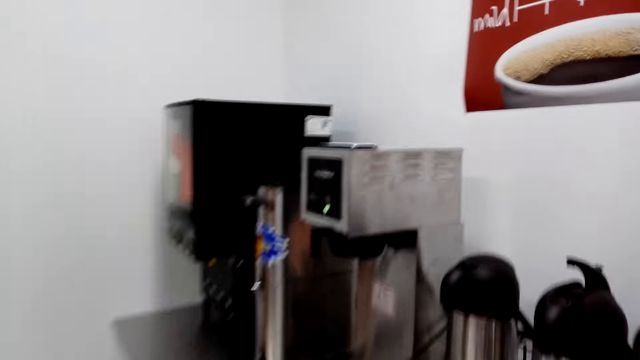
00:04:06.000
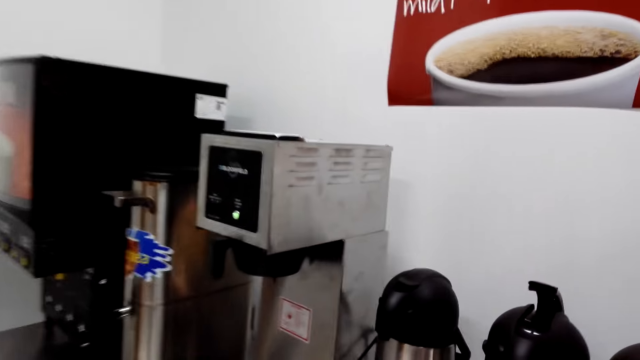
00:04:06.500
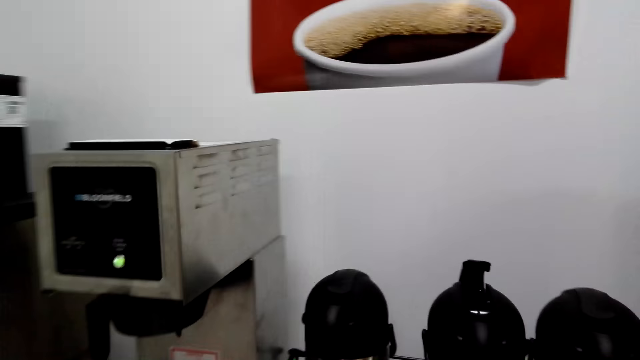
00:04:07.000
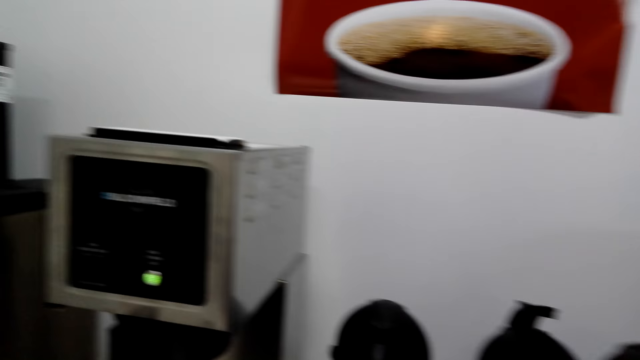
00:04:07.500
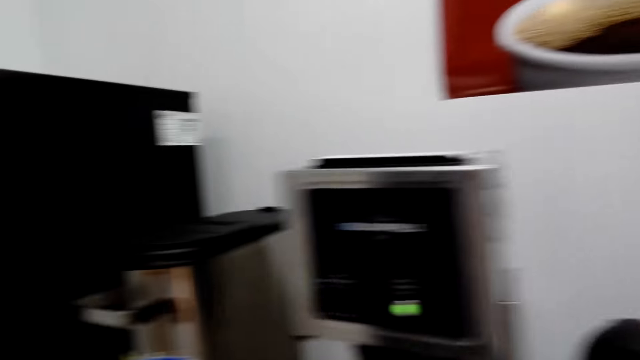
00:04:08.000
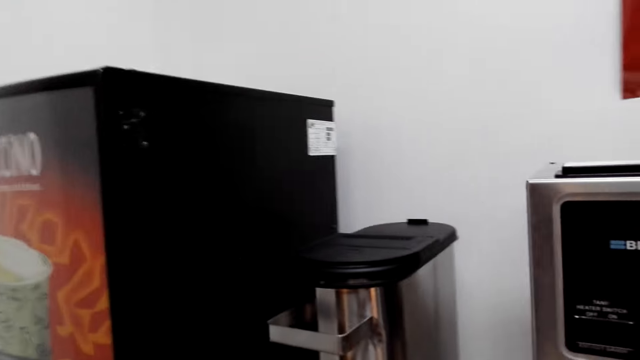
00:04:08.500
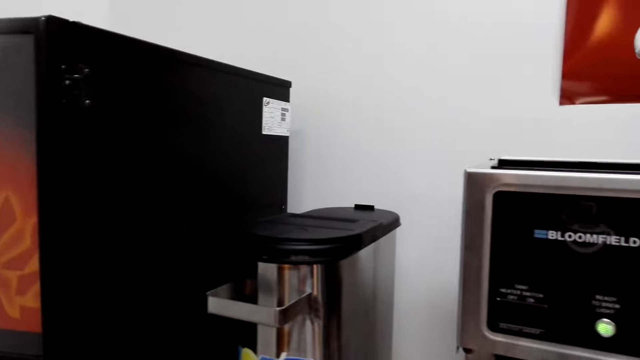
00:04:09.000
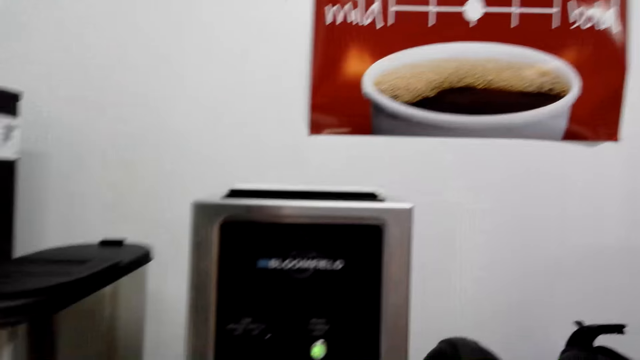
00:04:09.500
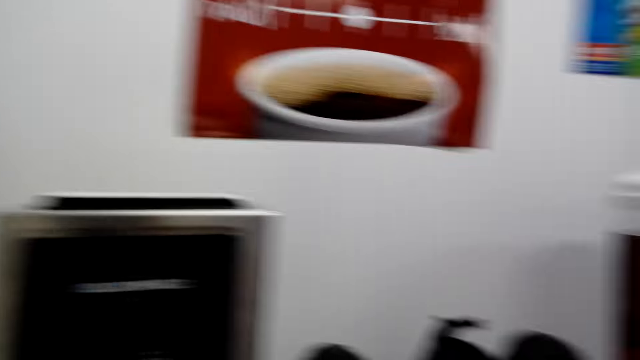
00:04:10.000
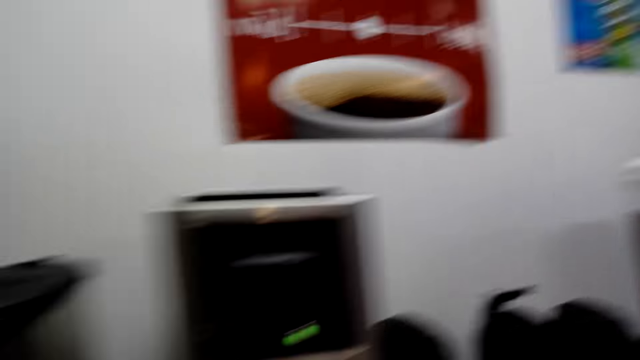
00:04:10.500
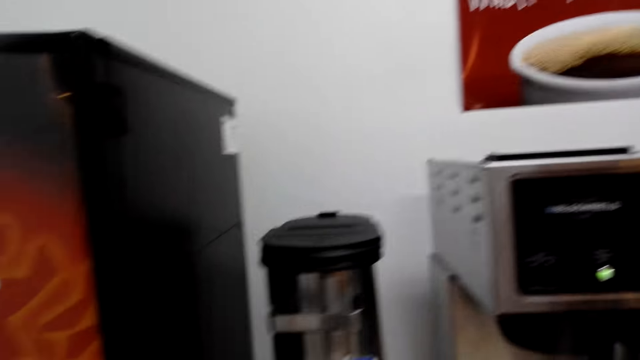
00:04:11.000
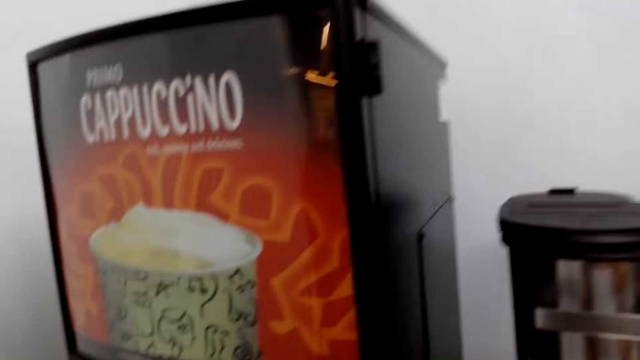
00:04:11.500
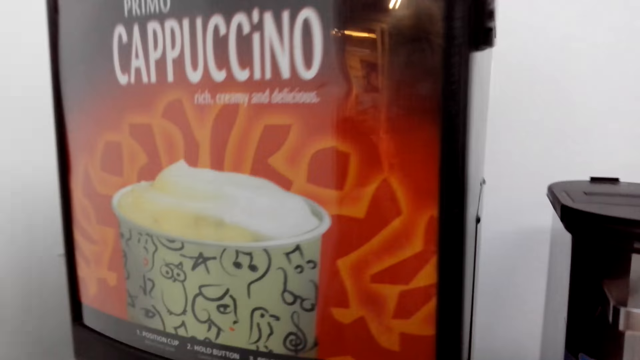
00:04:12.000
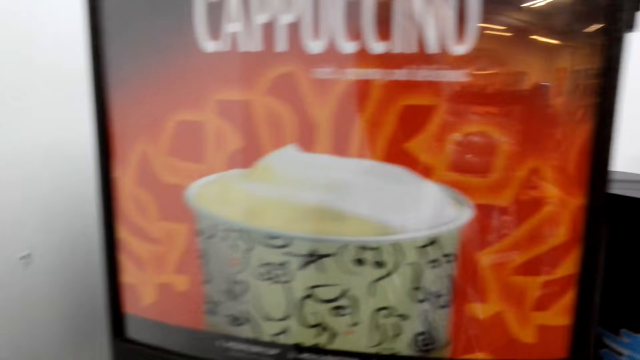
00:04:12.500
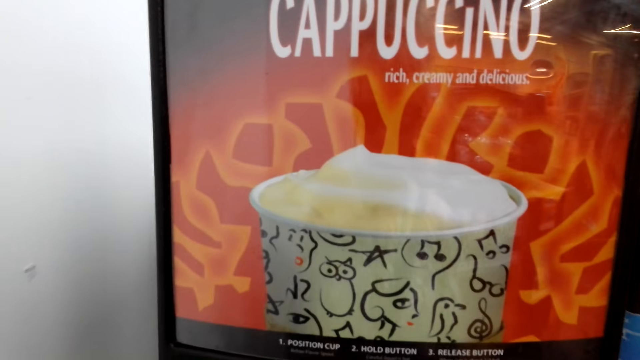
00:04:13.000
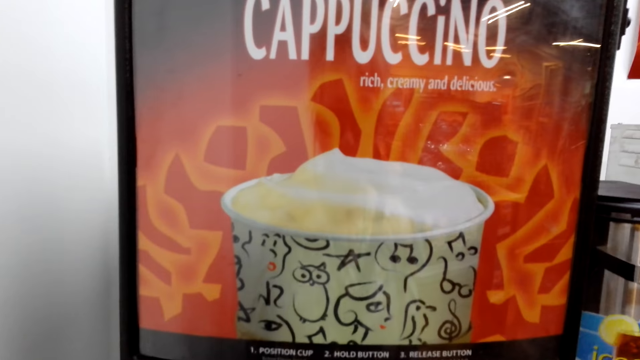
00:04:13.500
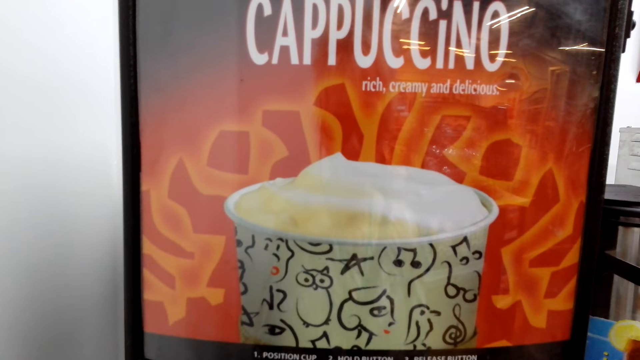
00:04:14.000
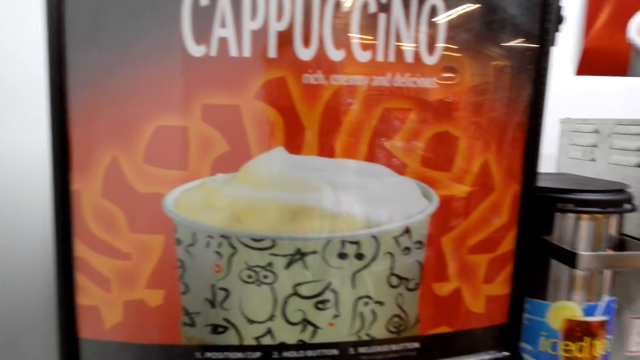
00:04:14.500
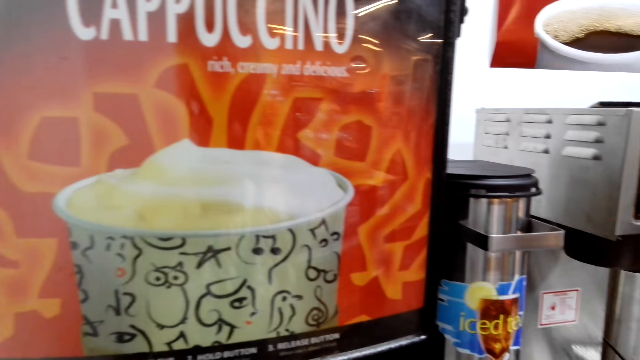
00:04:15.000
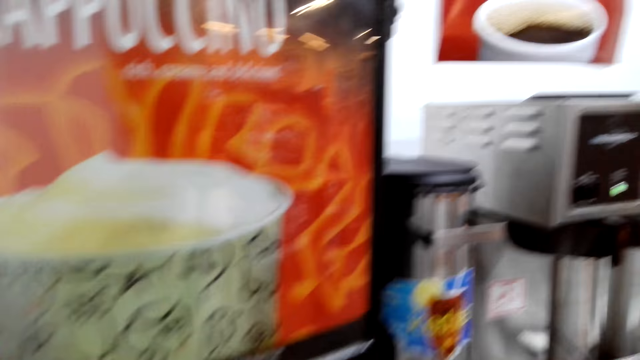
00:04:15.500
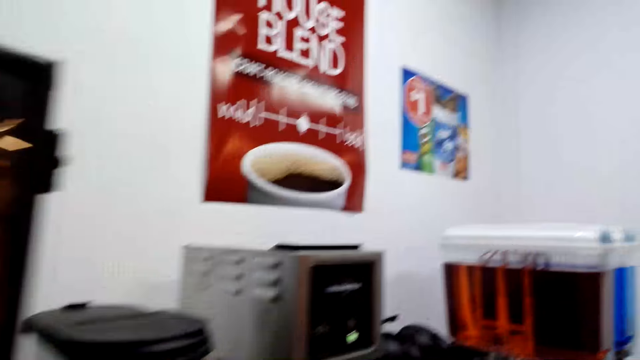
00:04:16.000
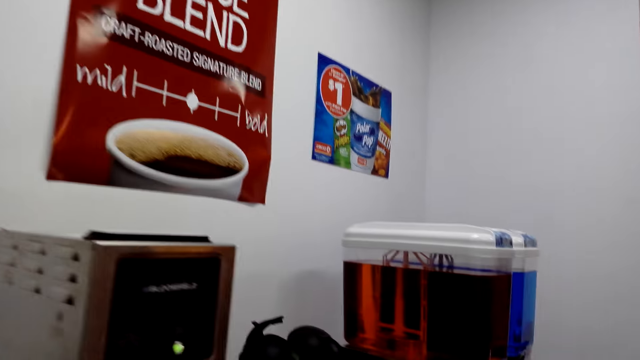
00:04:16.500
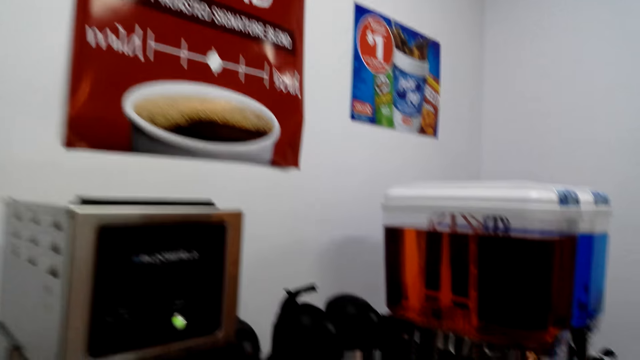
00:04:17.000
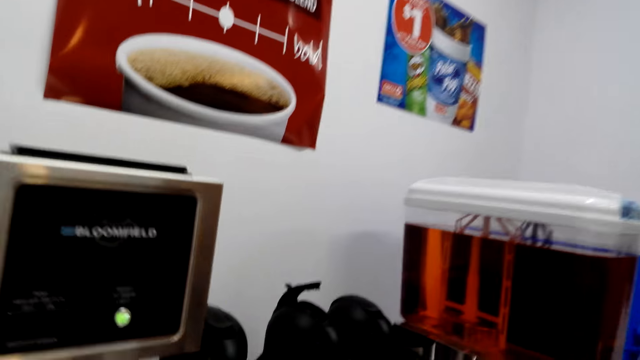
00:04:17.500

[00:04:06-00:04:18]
The camera wearer pours the cappuccino.

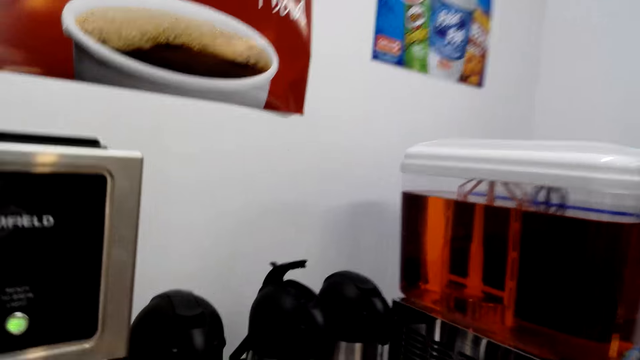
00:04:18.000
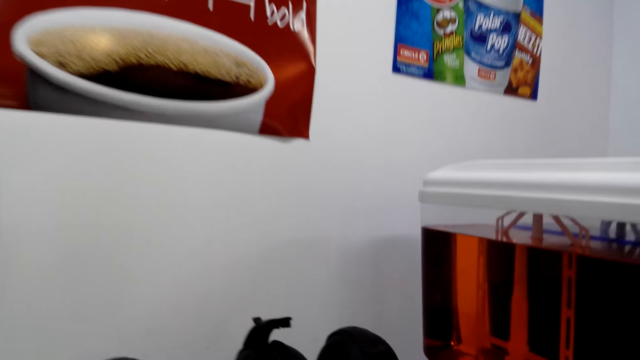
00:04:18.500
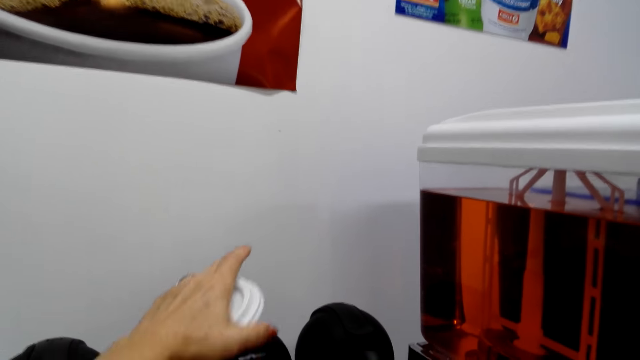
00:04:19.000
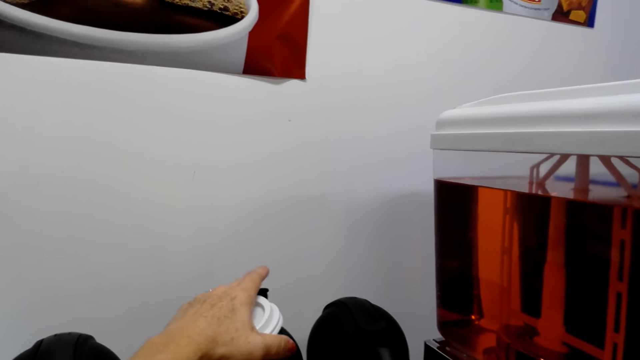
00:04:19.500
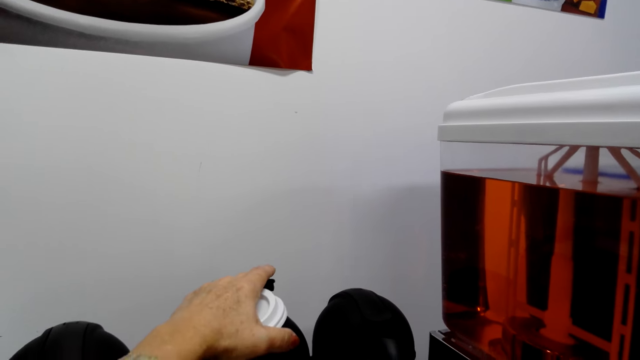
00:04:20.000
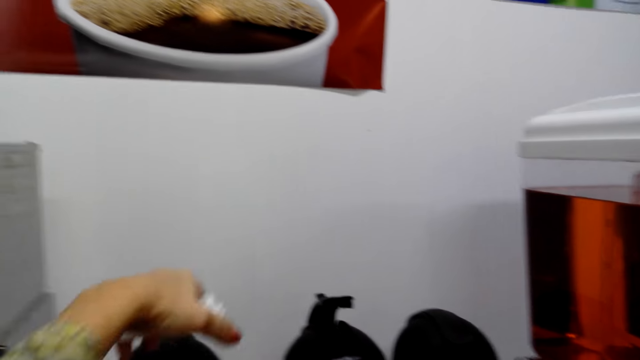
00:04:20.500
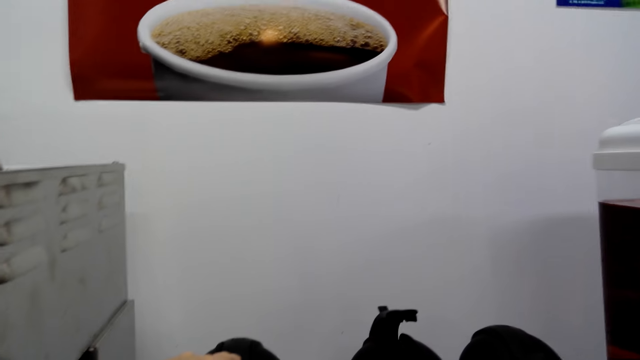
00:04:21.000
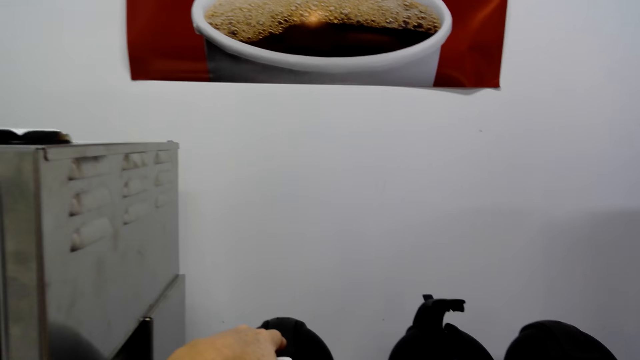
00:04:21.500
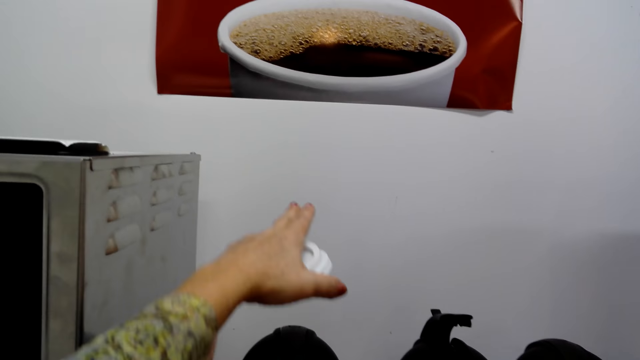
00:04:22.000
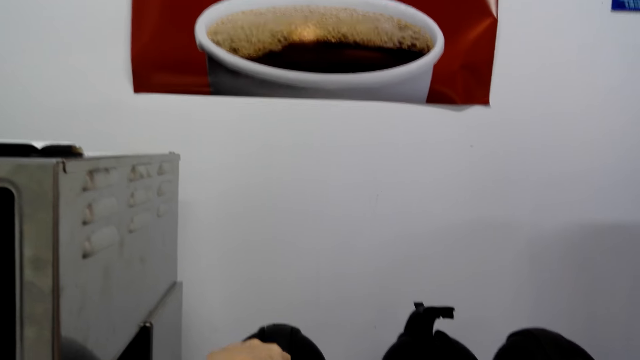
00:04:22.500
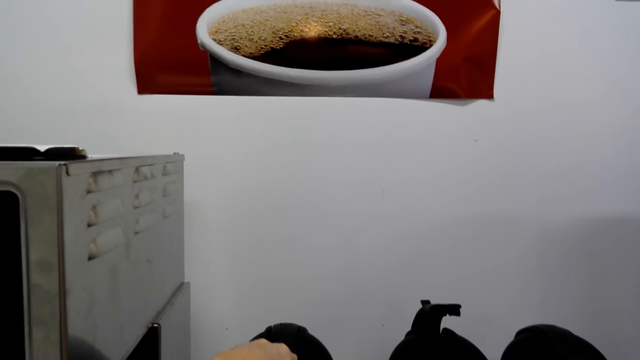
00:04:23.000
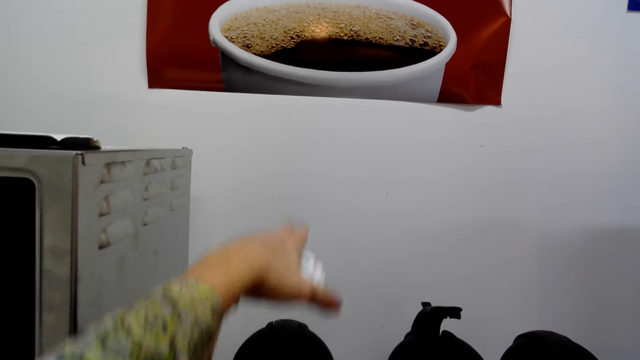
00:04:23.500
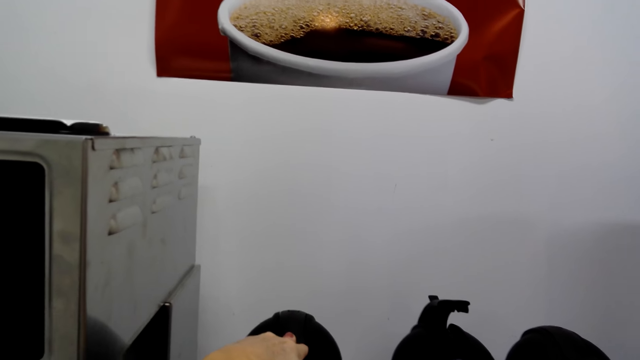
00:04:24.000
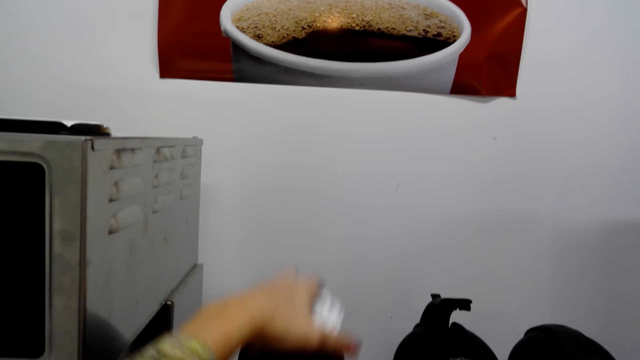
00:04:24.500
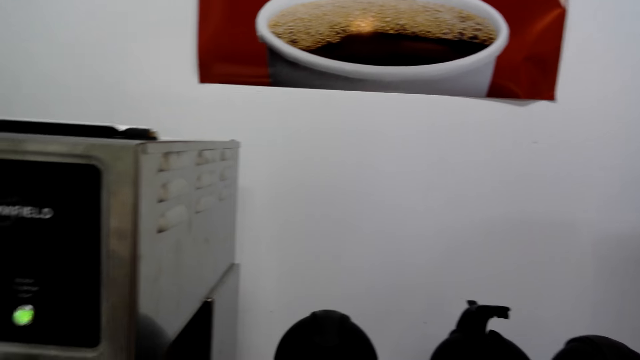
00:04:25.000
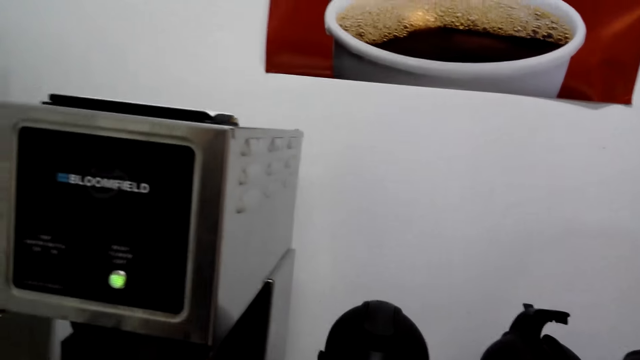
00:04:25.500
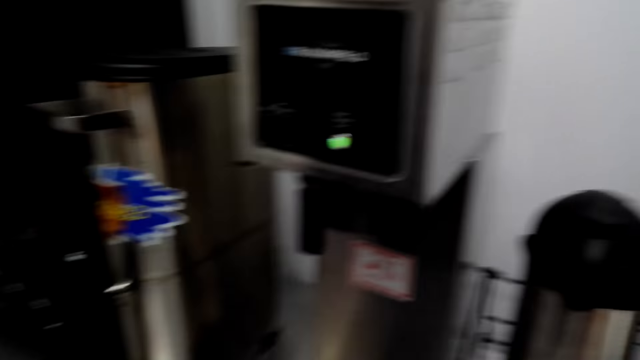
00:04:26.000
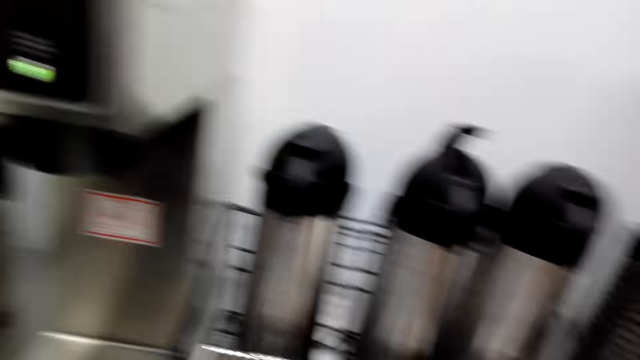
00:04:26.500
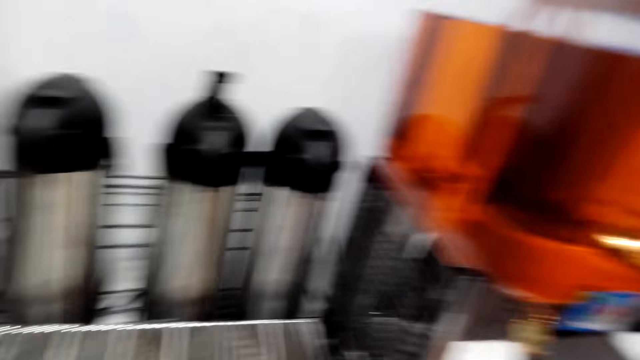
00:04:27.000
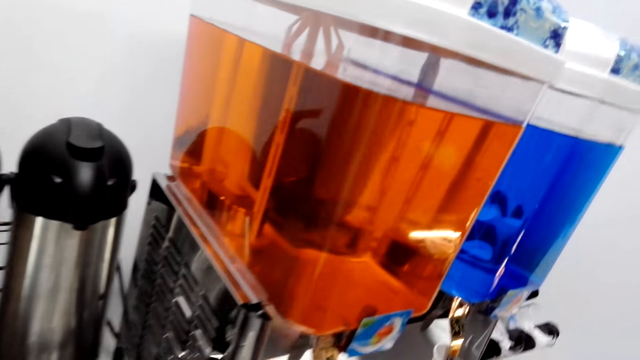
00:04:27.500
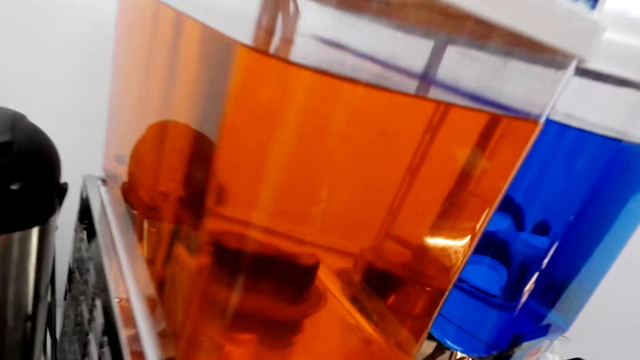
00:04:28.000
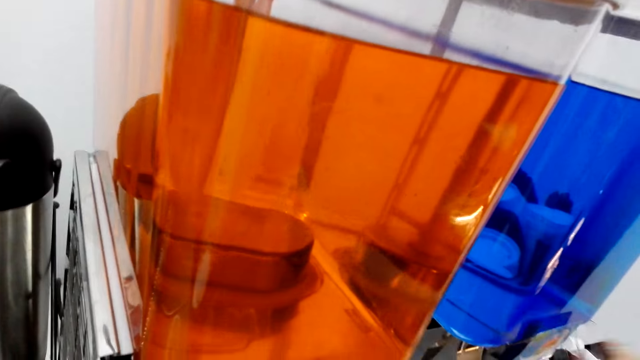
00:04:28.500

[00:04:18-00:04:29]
The camera wearer holds the lid with her left hand. She presses the coffee flask. She swings her hand up.
